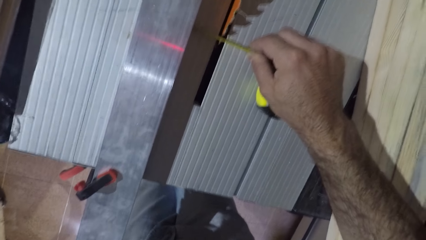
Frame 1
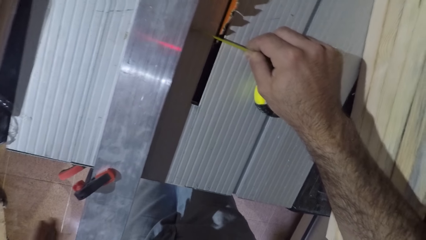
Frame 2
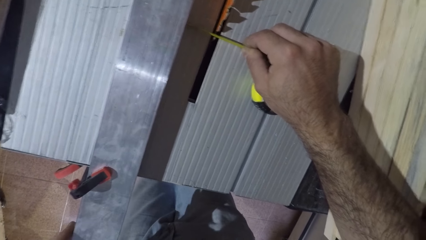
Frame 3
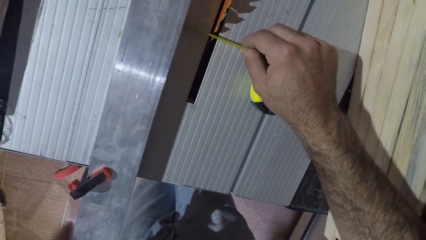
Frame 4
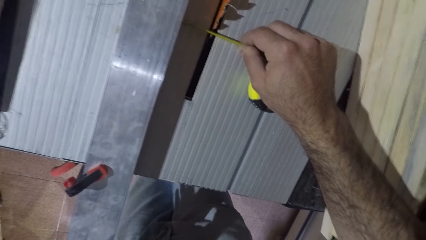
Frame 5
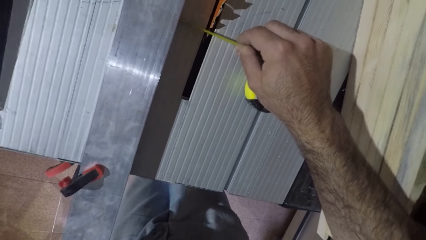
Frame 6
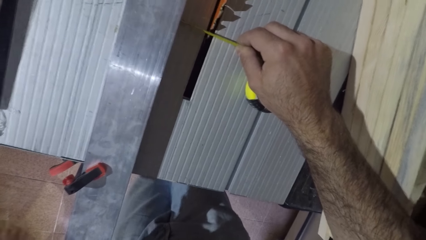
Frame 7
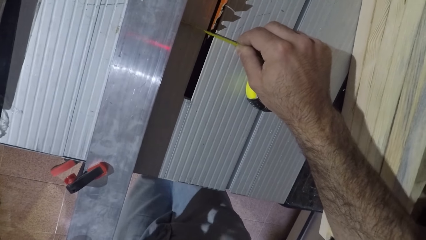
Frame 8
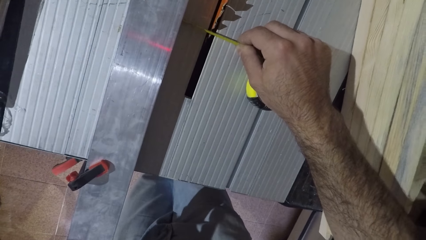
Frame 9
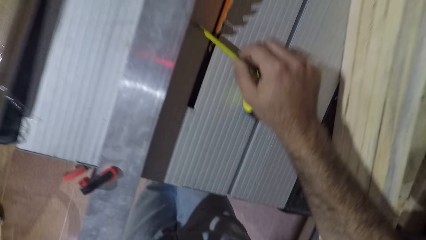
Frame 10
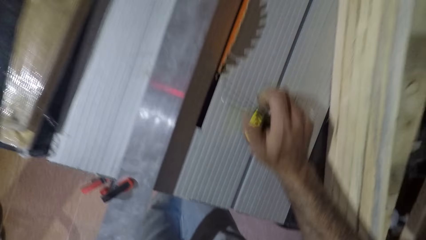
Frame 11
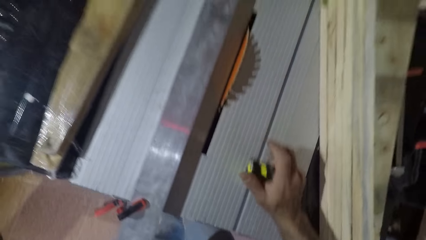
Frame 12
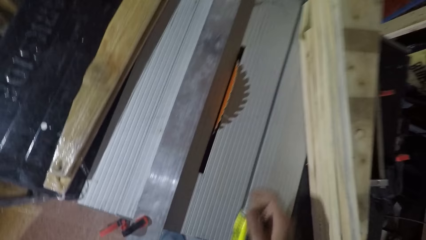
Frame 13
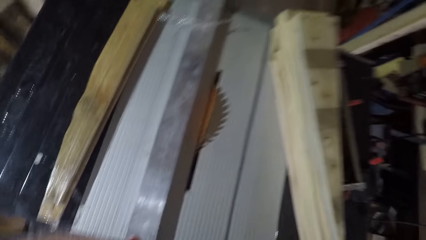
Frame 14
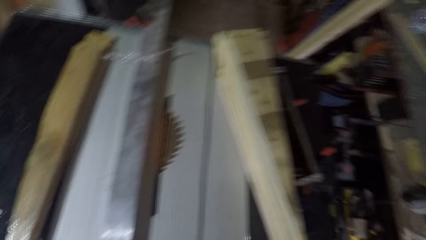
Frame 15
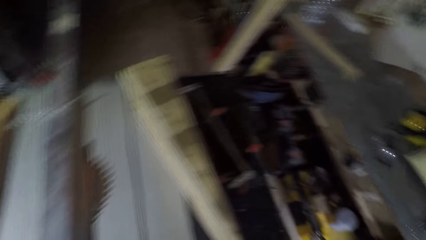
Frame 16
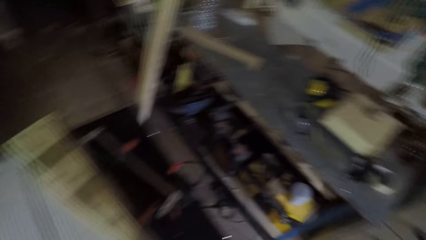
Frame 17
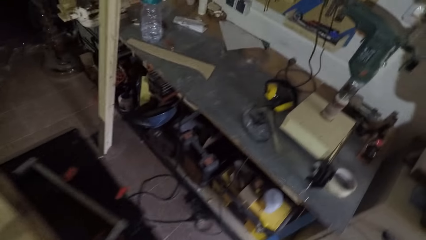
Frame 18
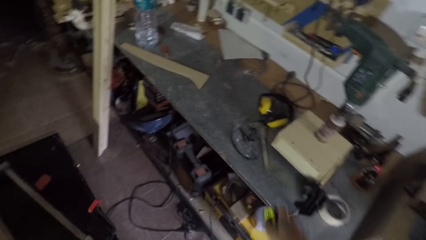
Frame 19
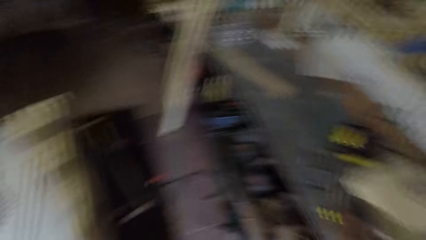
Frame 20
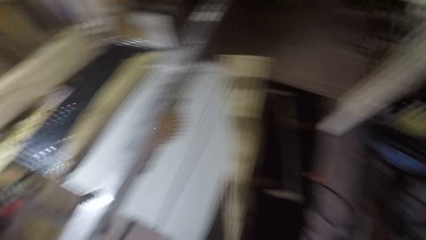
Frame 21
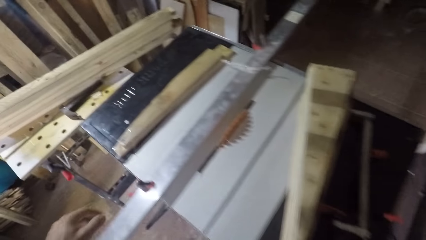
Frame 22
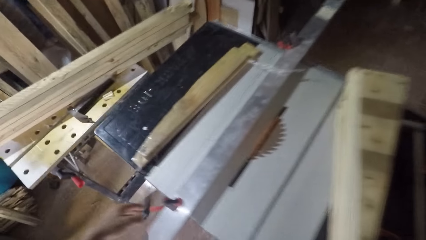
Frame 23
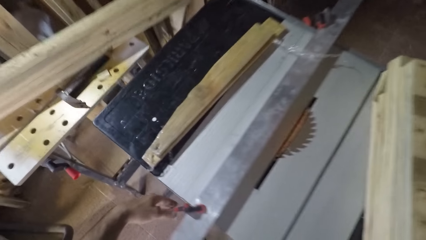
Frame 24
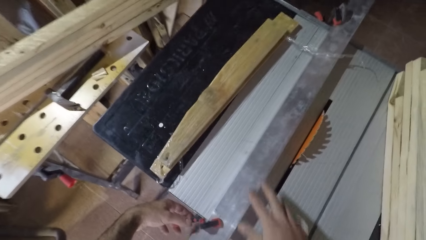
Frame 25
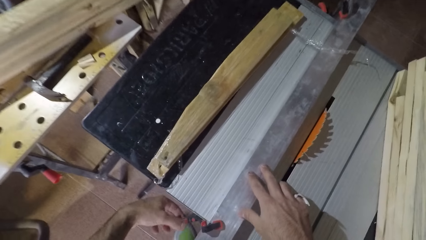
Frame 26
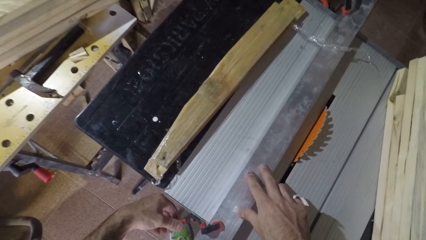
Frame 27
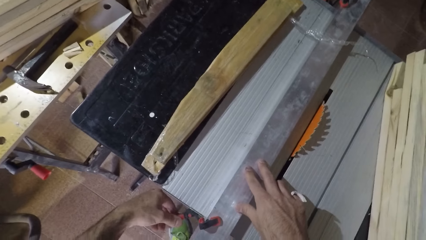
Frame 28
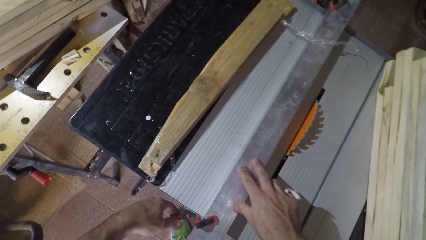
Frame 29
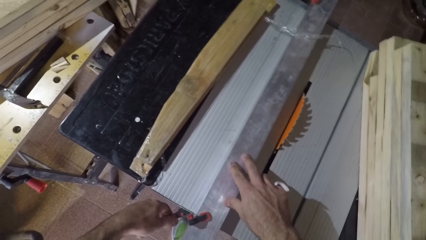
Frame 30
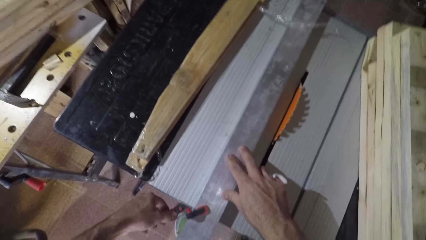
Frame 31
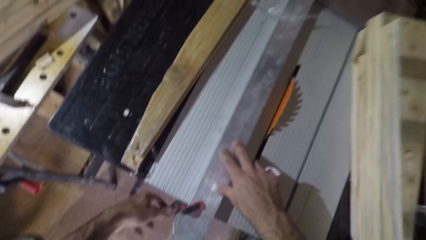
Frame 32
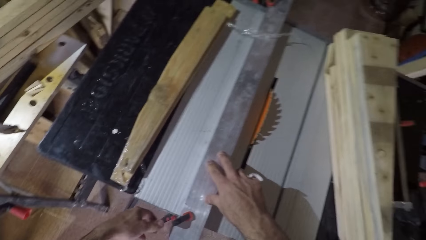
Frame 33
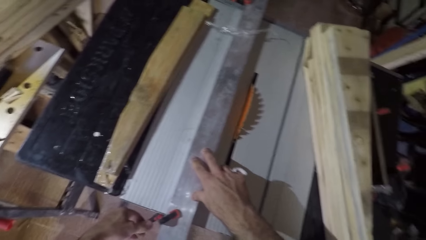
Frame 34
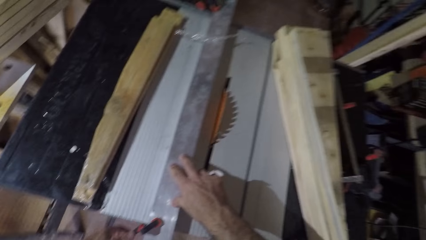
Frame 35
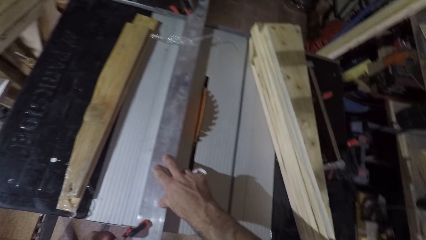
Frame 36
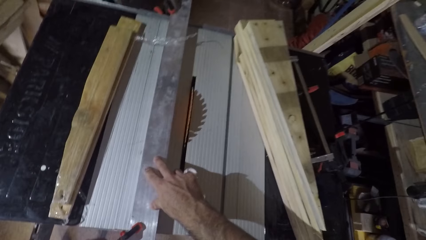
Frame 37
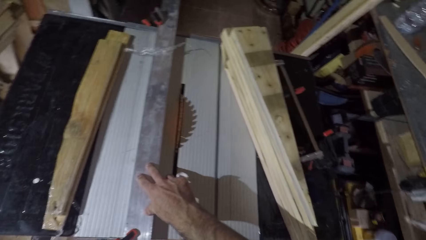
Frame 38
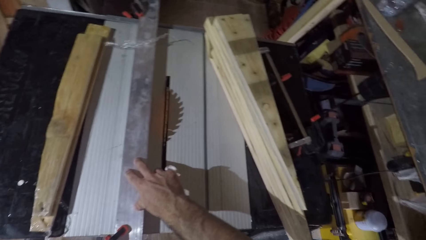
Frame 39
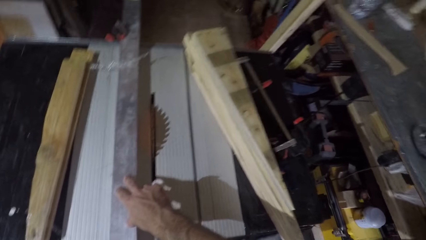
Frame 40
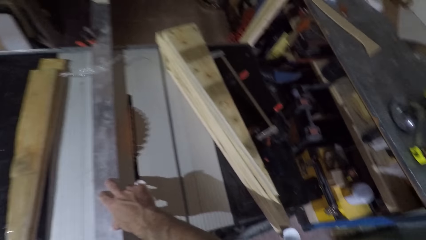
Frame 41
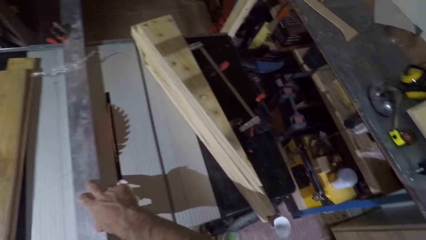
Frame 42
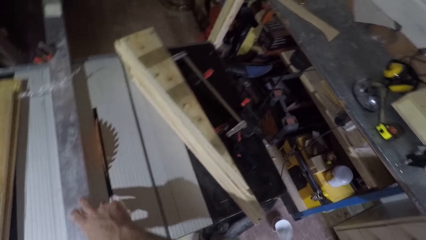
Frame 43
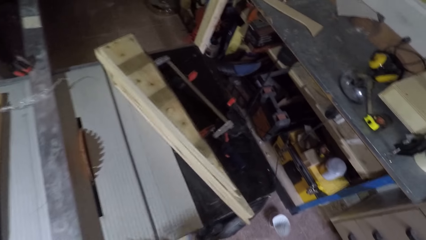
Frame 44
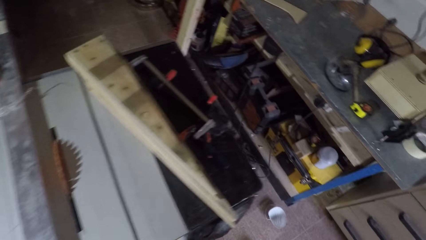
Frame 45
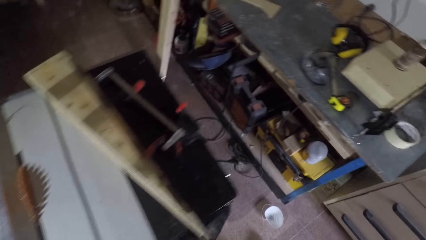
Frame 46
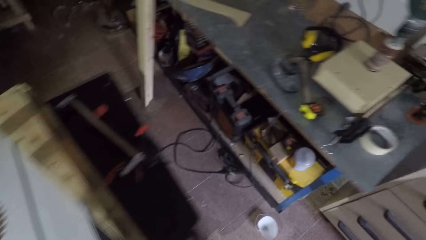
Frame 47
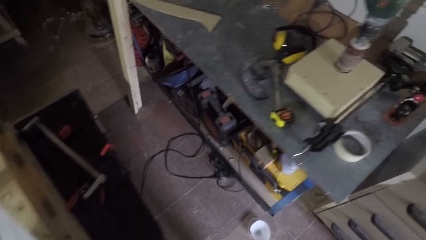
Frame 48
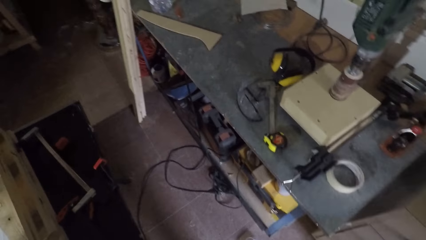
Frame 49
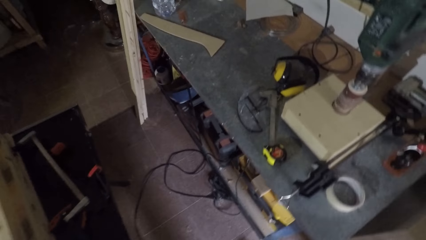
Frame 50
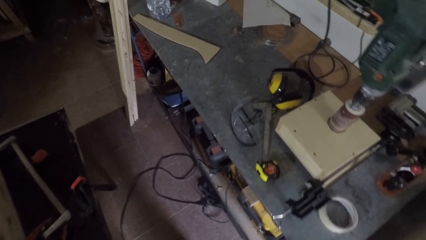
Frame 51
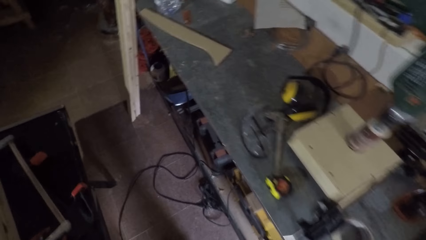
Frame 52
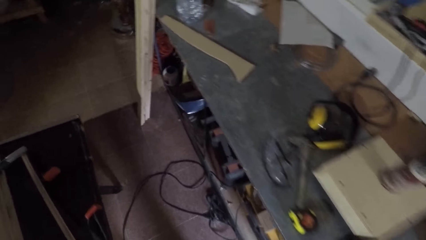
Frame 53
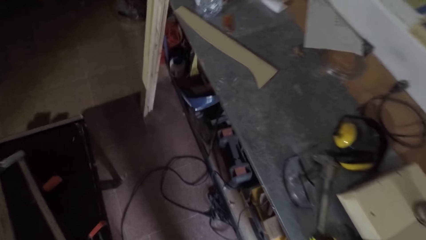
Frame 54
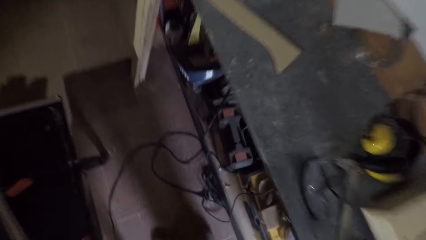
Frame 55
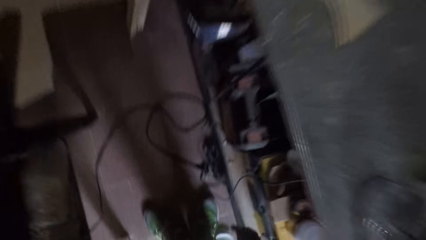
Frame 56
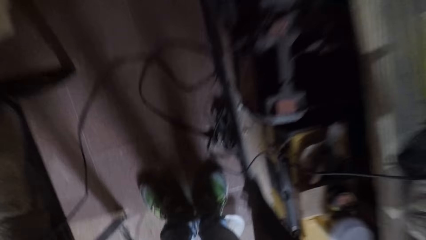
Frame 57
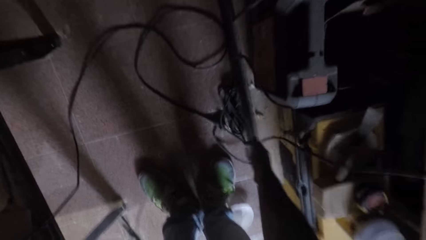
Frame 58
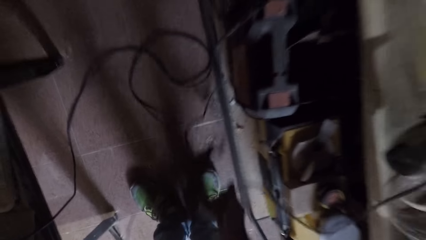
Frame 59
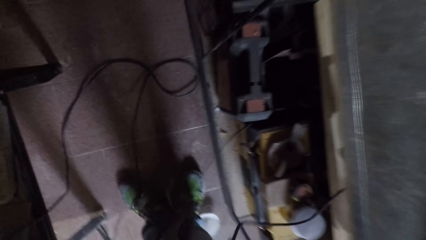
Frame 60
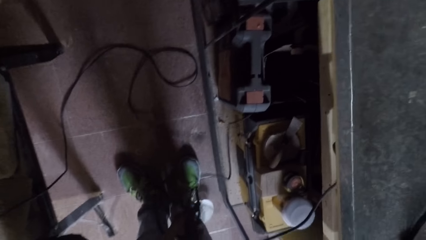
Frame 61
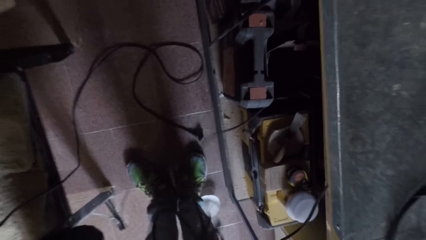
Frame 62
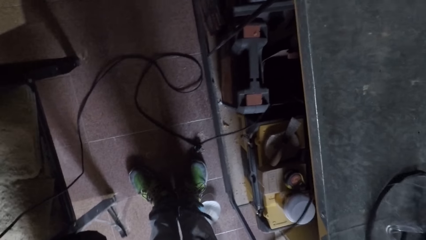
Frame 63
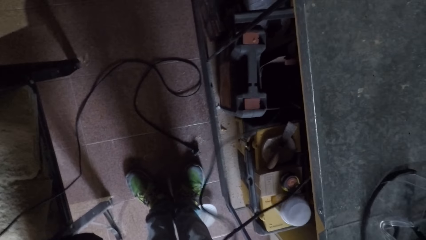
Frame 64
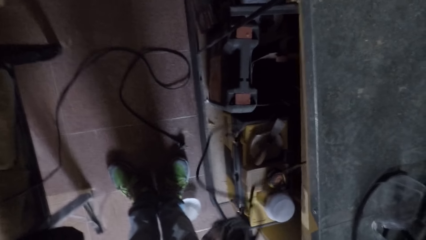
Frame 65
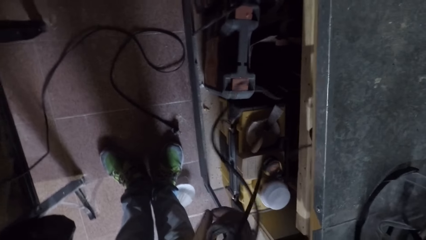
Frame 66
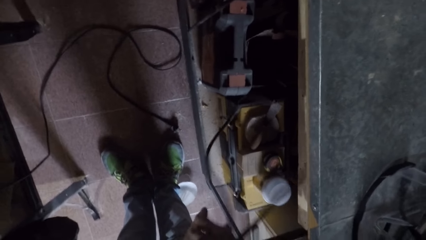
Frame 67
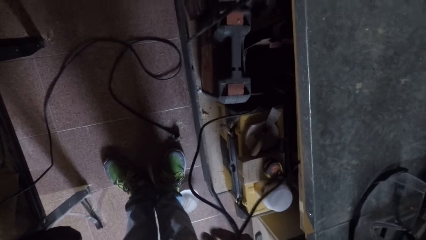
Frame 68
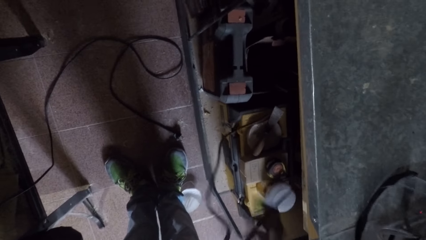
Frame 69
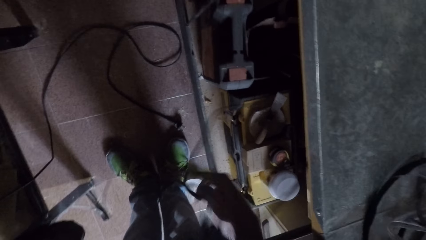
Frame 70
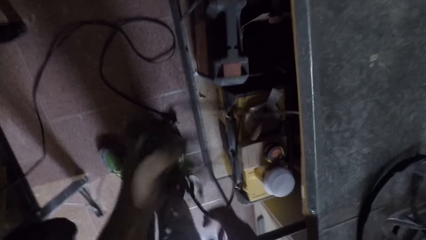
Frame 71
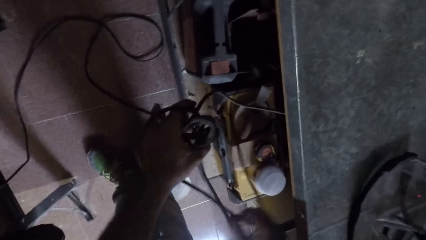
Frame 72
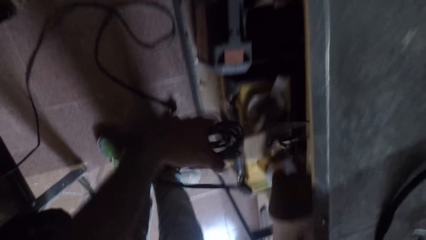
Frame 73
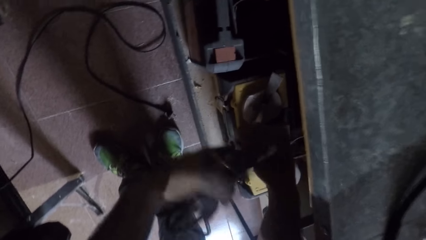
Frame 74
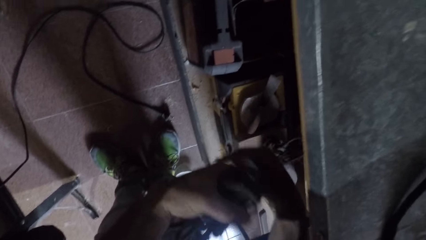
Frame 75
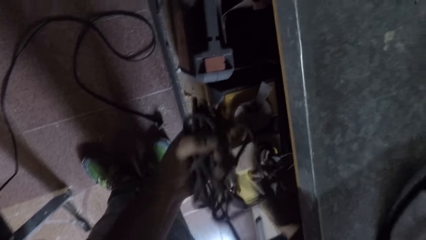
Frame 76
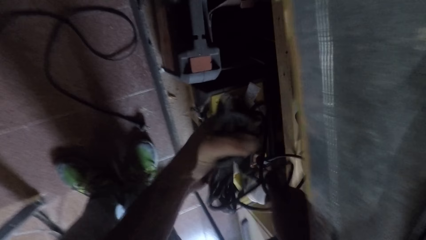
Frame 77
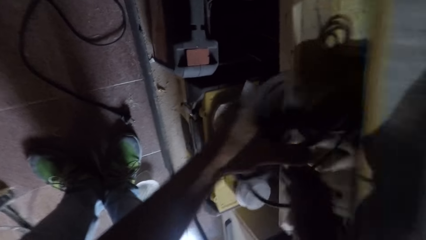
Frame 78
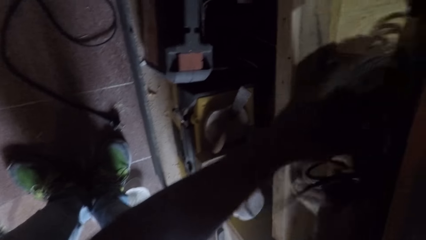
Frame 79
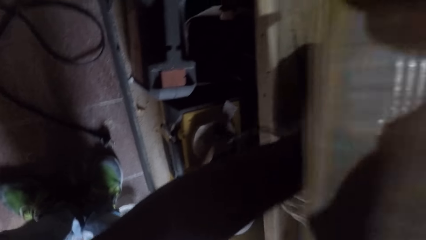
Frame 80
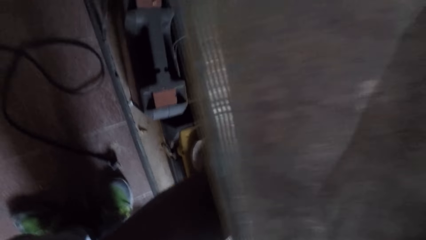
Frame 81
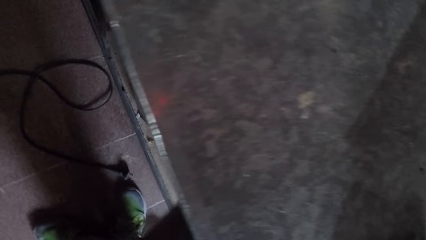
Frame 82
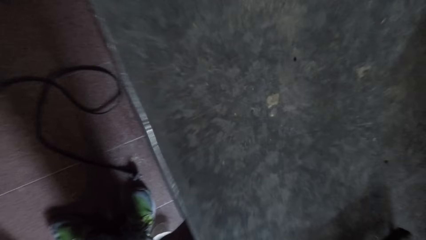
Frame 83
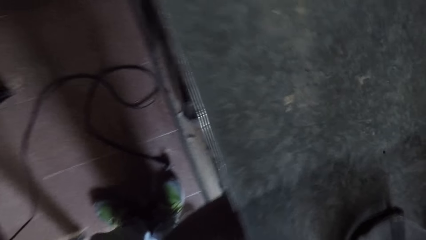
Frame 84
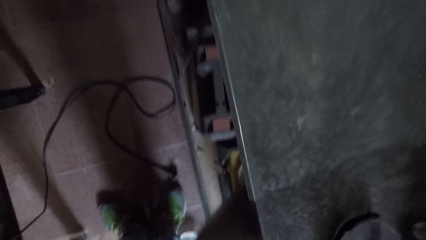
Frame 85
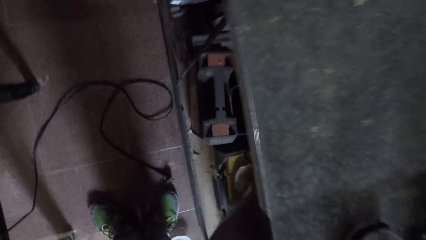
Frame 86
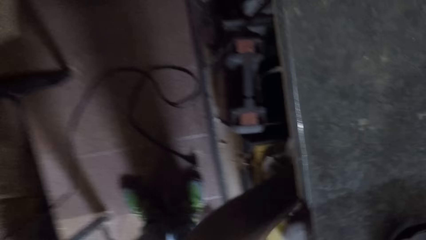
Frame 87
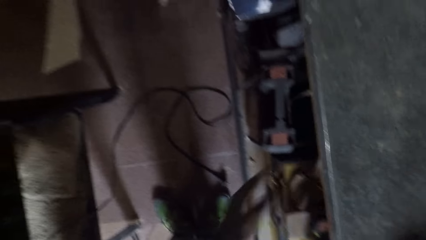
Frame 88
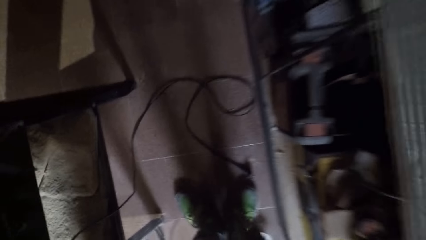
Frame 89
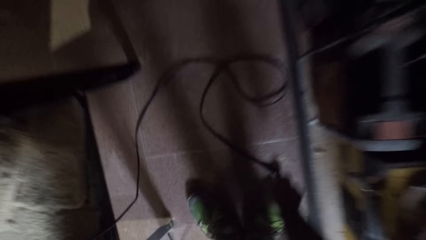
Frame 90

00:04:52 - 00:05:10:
The camera wearer takes the measuring tape off the table saw. They stop measuring. They drop the measuring tape on a table. They loosen the clamp from the long metal bar on the table saw. They hold the metal. They open the tool. They pick up a bunch of wires or cable from the floor. They fold the cable. They keep the bunch of wires under the table, in the drawer.
